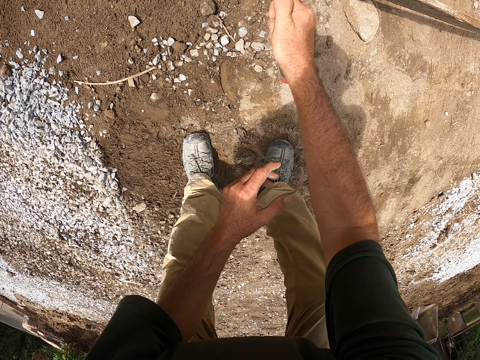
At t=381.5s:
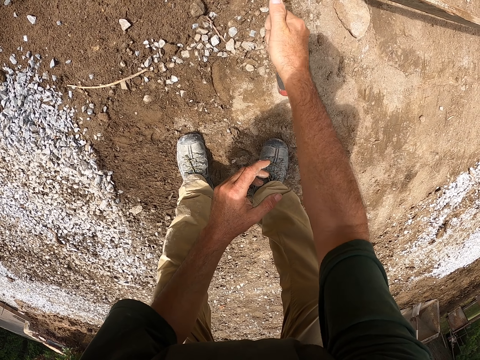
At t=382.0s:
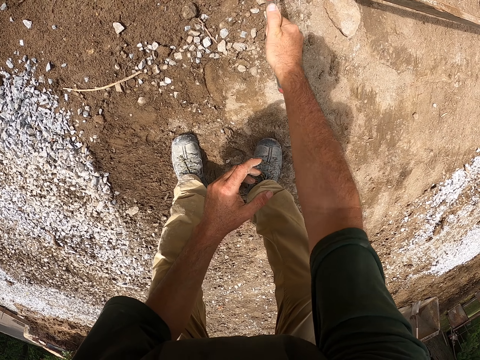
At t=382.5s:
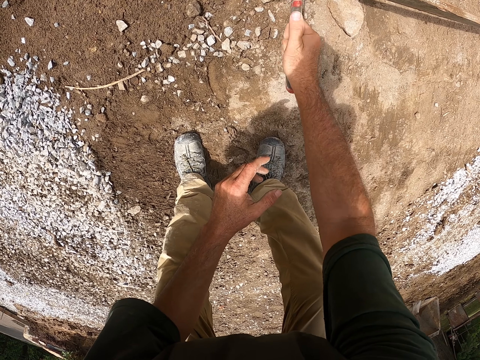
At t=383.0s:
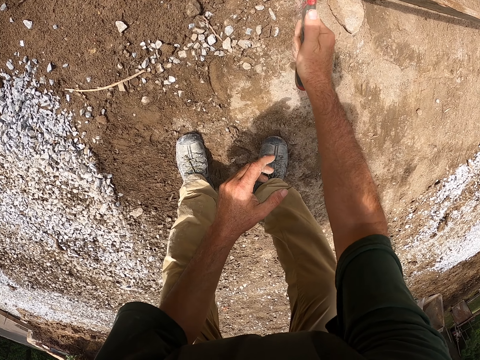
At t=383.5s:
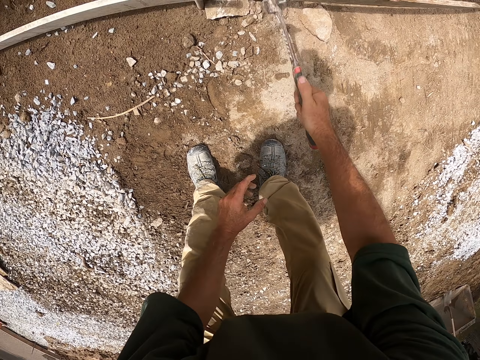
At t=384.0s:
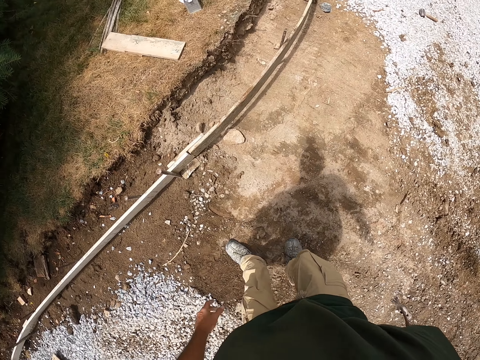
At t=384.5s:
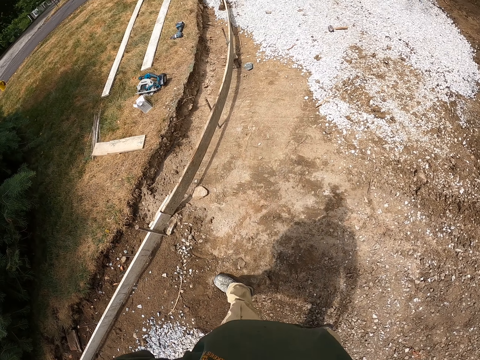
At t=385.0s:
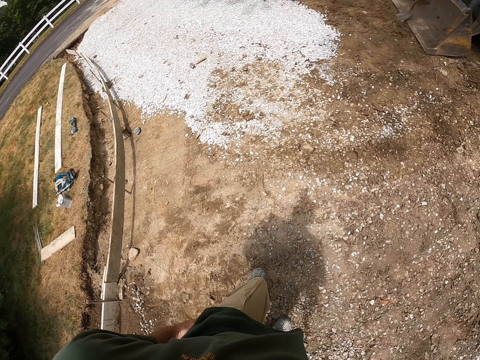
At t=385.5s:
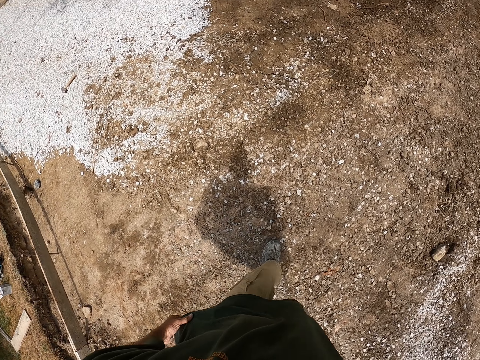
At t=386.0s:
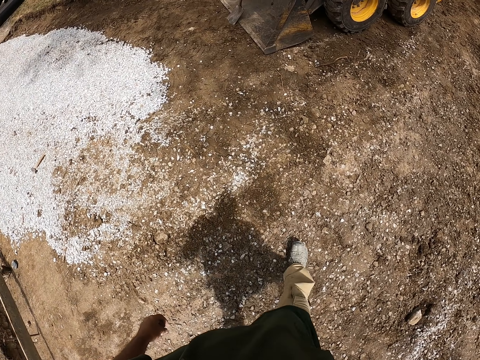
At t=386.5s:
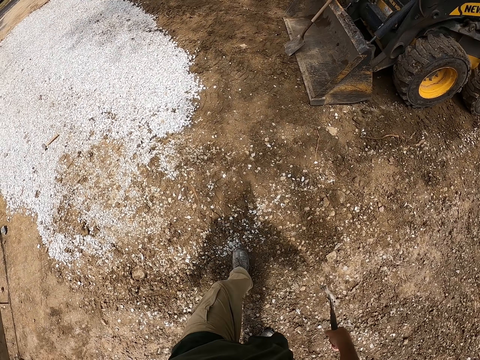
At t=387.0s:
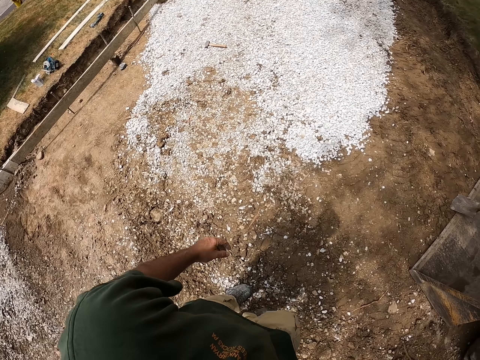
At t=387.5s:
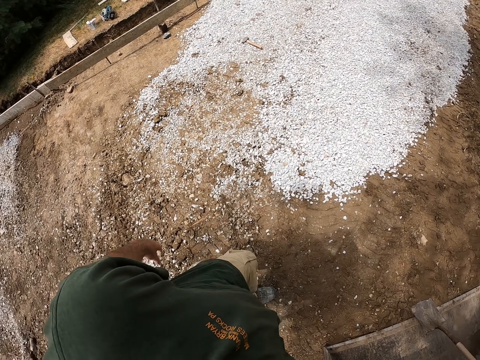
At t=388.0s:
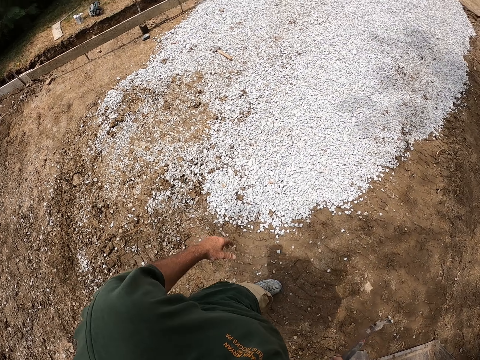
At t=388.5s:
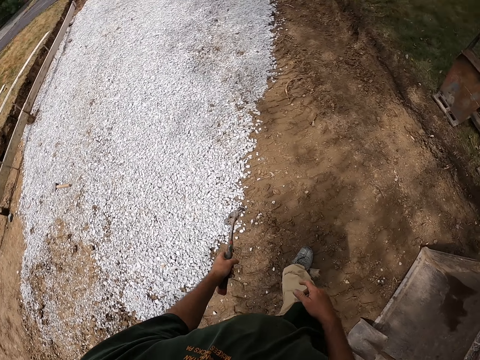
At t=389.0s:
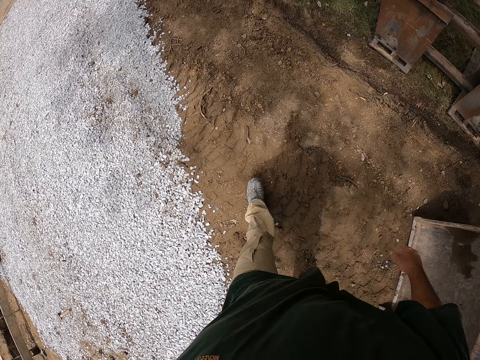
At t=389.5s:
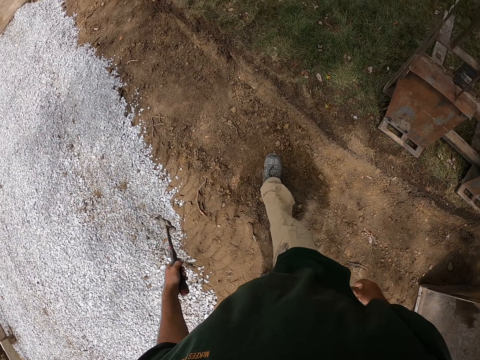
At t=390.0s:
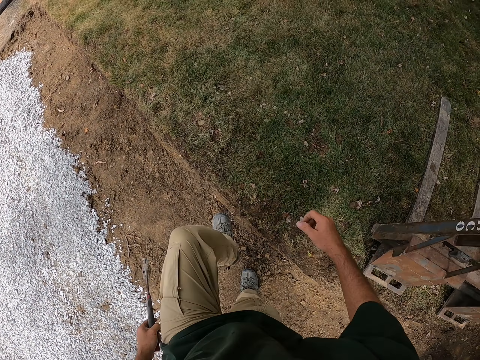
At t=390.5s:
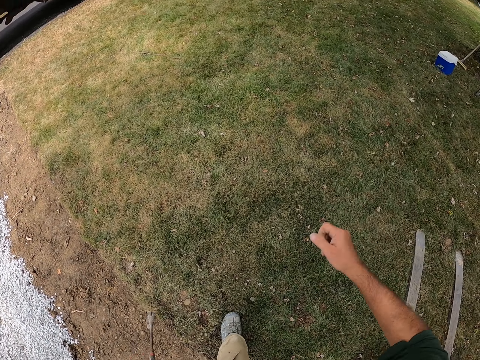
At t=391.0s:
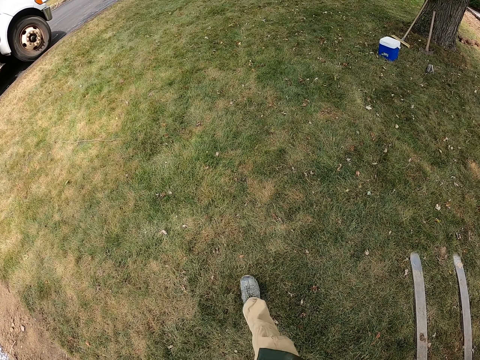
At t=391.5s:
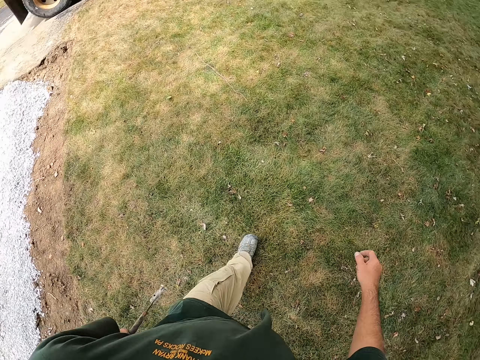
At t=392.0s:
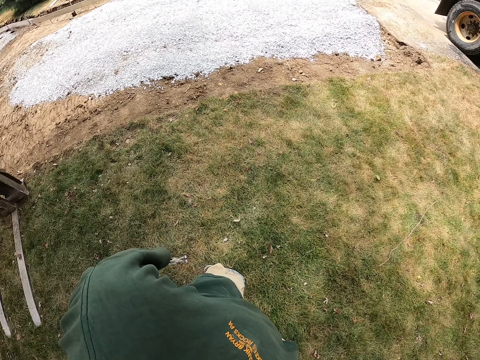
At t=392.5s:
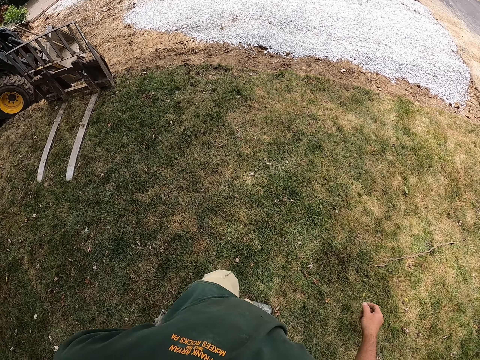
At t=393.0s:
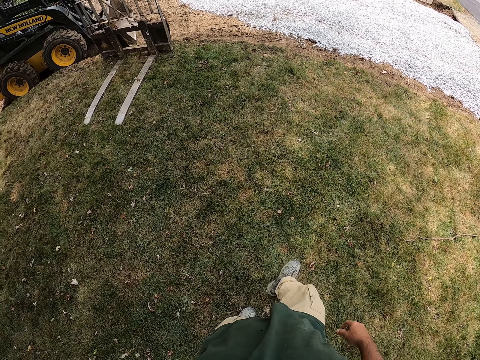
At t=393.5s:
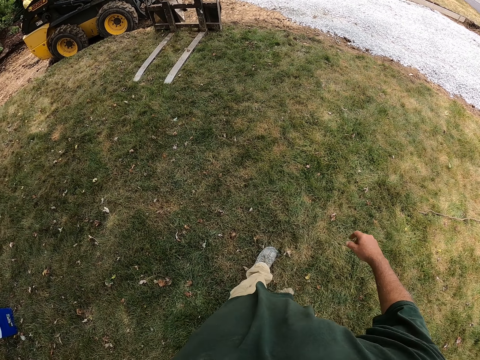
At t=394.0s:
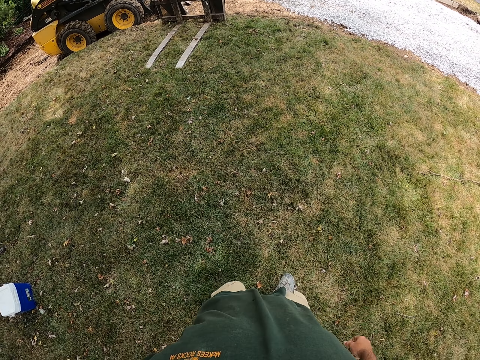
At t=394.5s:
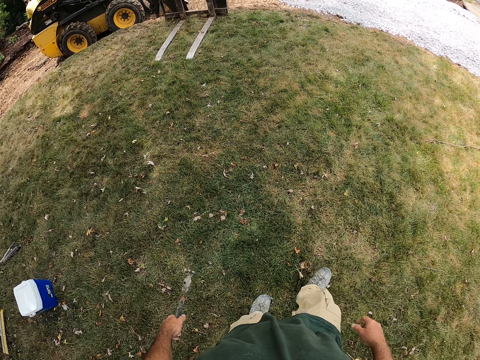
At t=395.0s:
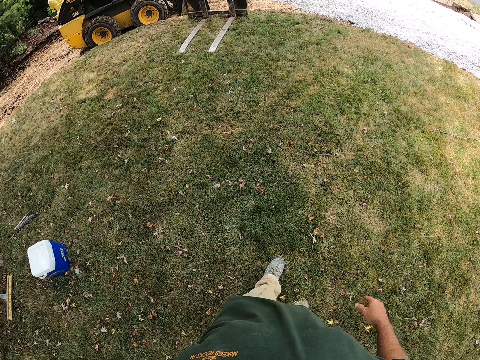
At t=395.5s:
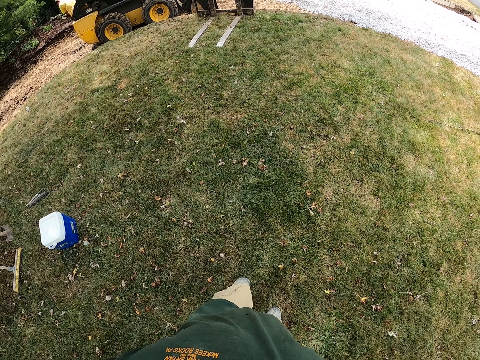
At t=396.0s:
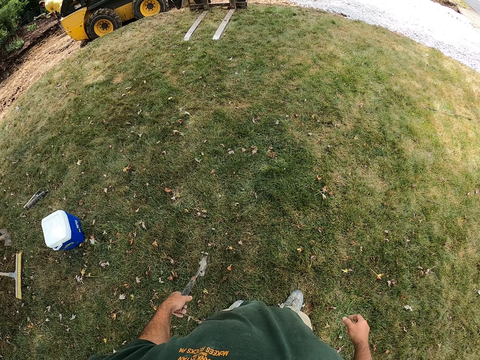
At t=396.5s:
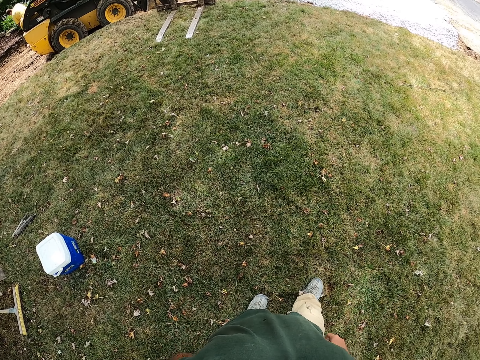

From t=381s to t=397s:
The camera wearer walks from the road to the grass. He stands up. He exchanges the hammer on his hands and walks around the compound. He turns around and walks around the compound.

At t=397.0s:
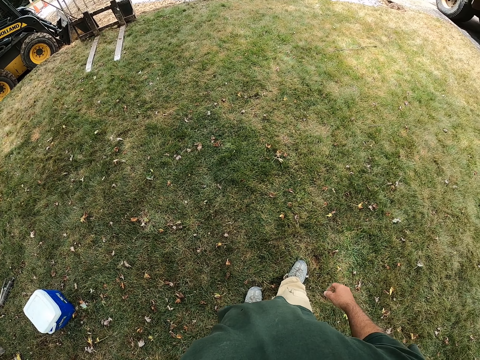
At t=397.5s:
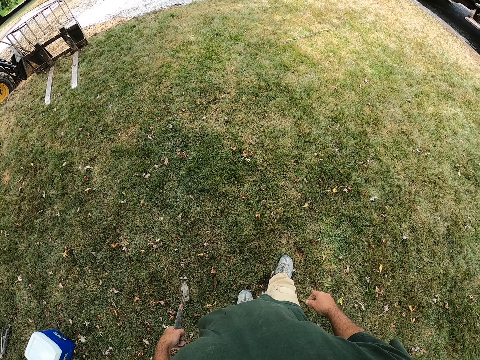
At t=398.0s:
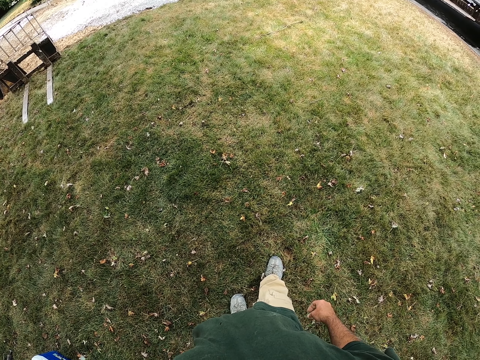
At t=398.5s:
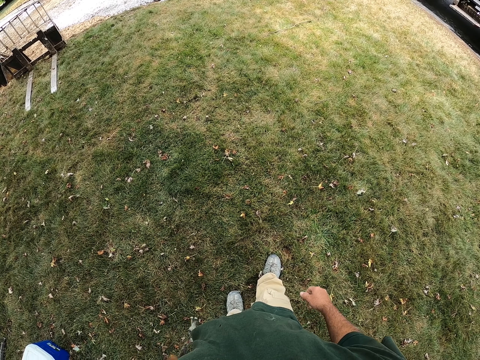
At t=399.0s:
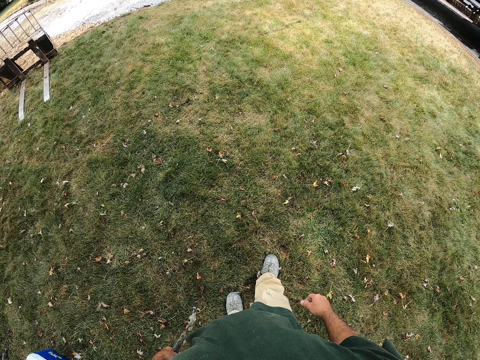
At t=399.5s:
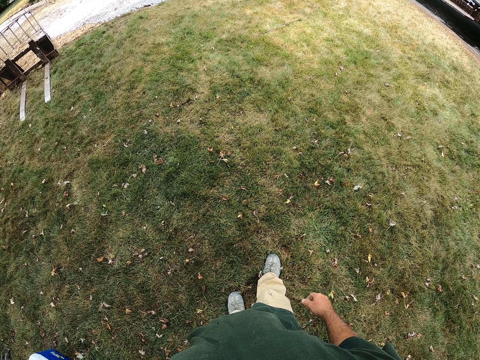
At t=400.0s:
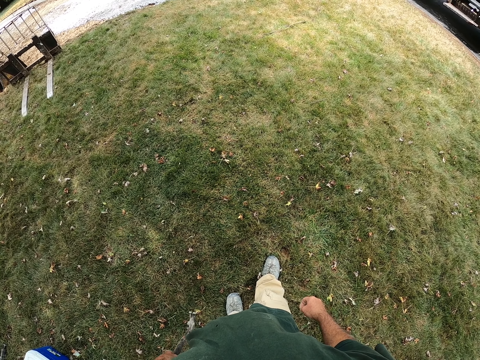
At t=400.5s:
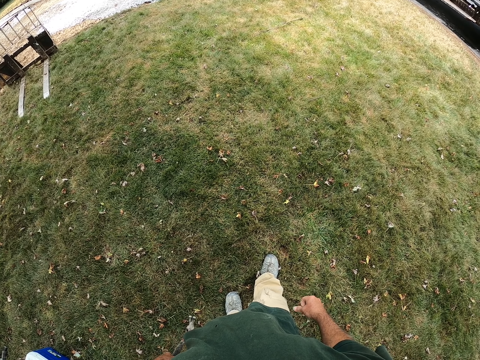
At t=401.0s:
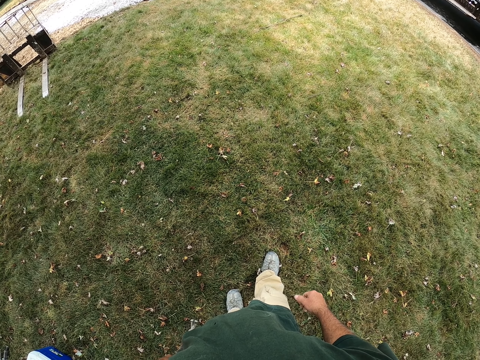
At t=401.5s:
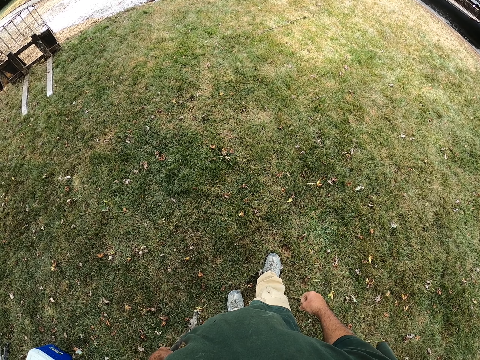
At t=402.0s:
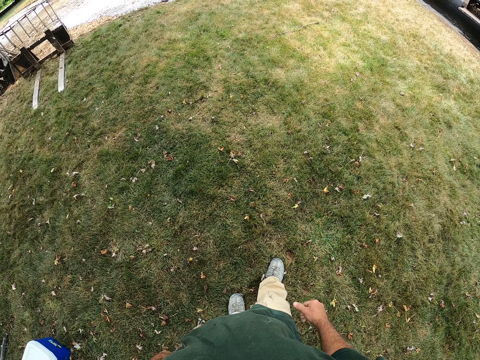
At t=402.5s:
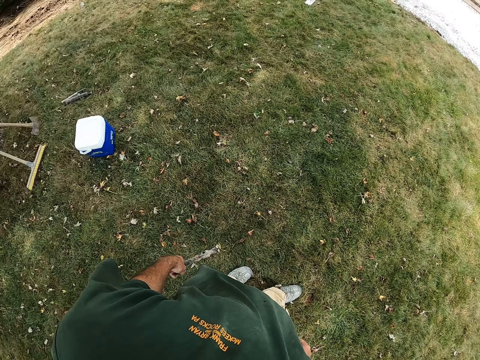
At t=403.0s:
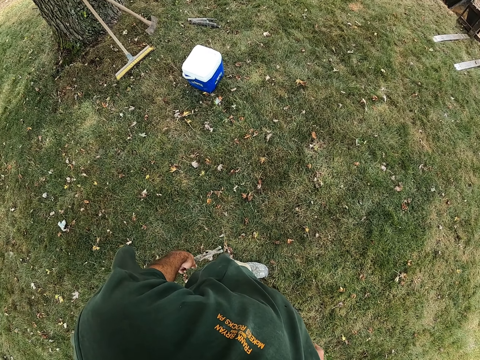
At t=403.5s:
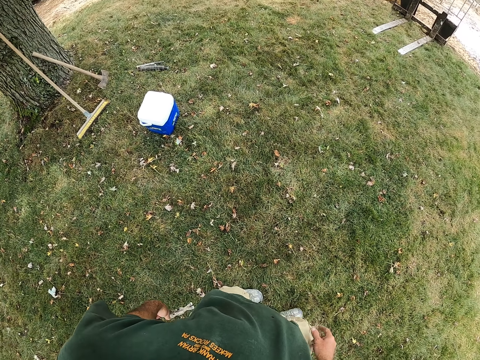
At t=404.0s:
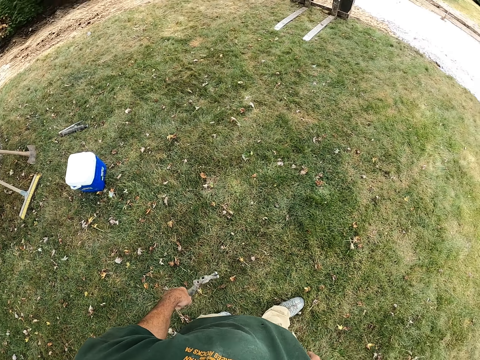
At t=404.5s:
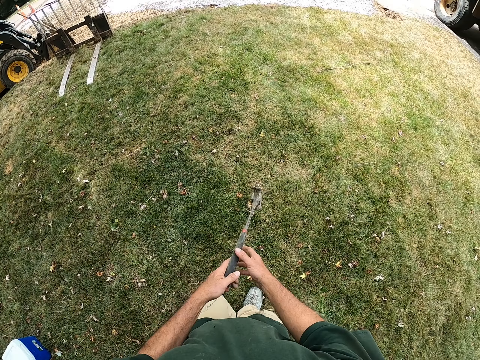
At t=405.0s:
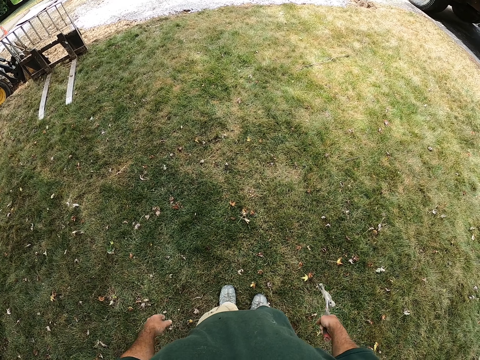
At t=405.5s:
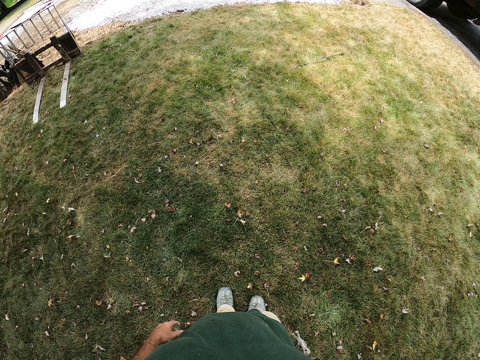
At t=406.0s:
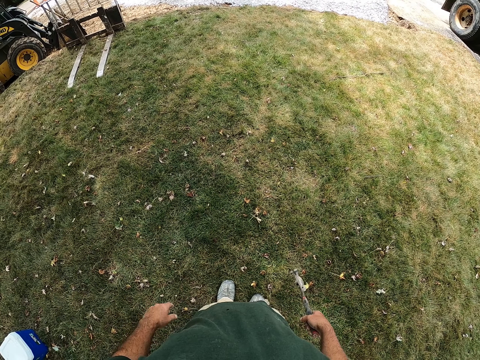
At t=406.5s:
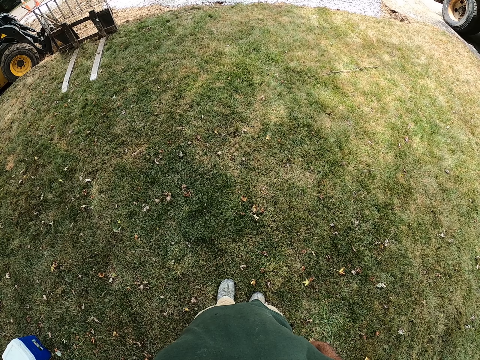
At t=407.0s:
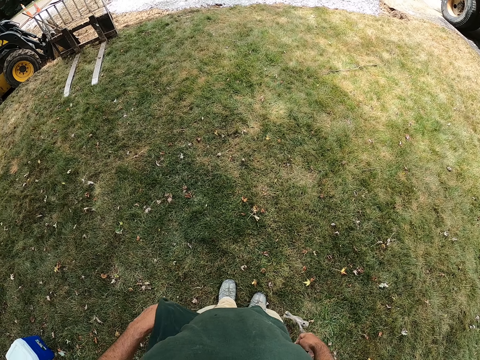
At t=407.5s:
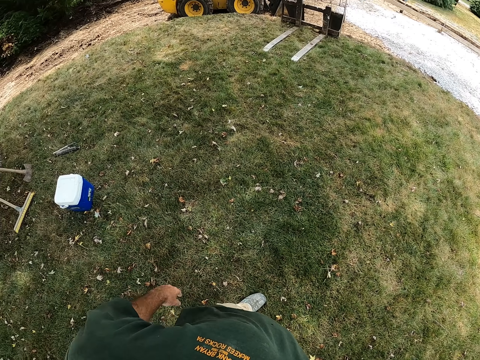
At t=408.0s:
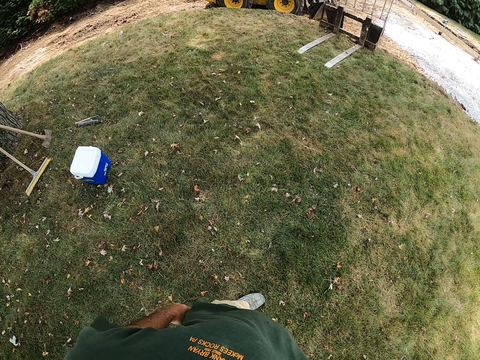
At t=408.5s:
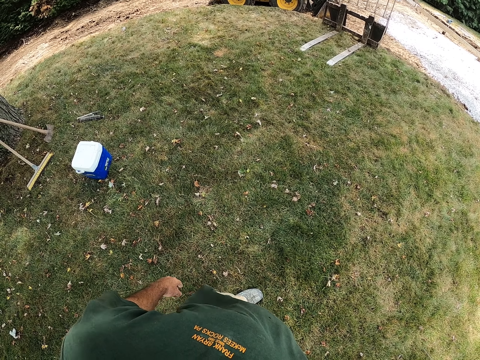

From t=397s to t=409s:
The camera wearer looks around the compound. They look at the road. They transfer the hammer to the right hand. They look around the compound.
